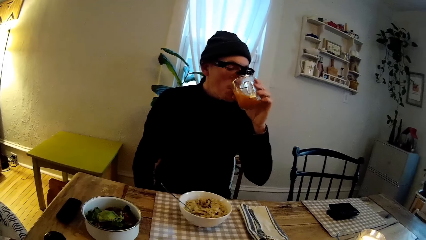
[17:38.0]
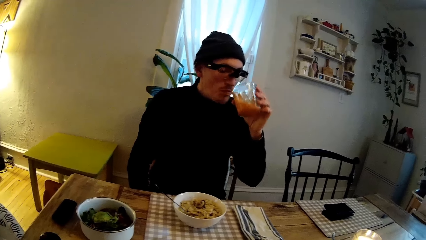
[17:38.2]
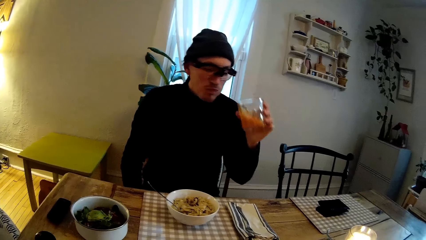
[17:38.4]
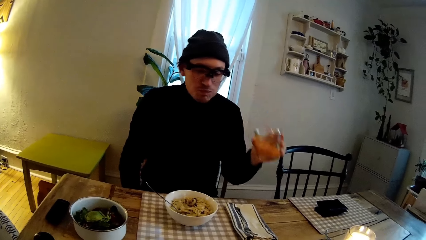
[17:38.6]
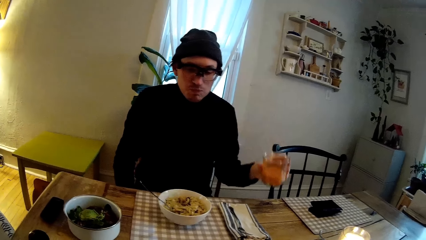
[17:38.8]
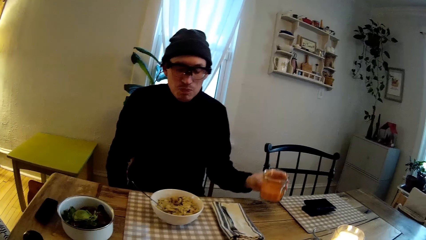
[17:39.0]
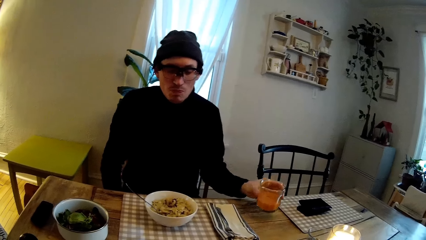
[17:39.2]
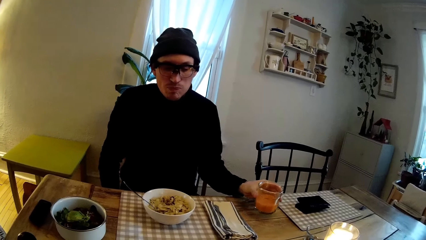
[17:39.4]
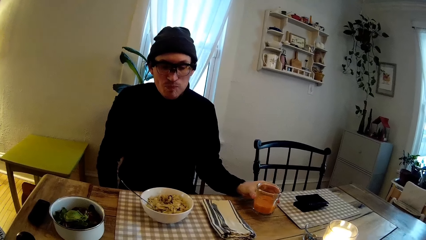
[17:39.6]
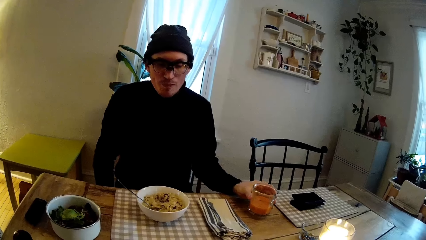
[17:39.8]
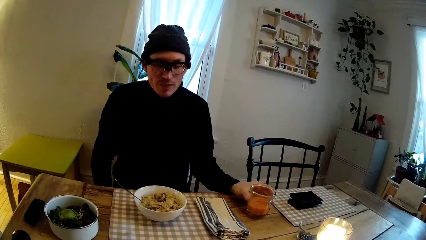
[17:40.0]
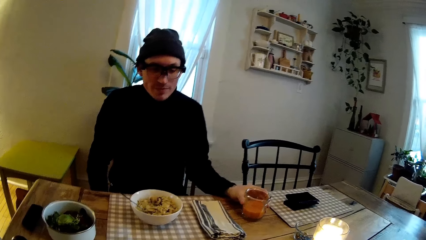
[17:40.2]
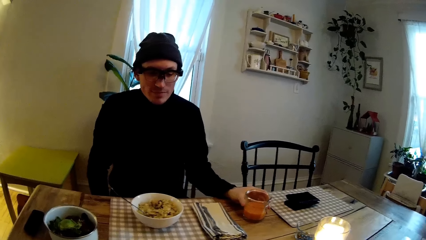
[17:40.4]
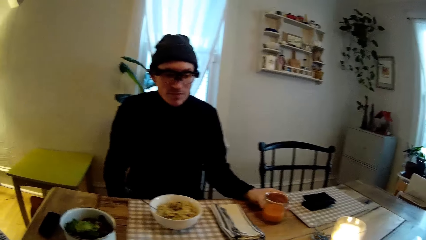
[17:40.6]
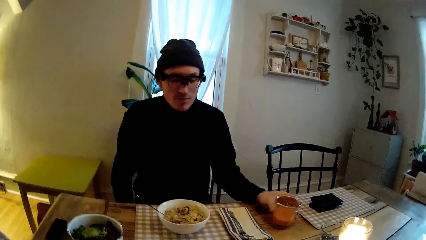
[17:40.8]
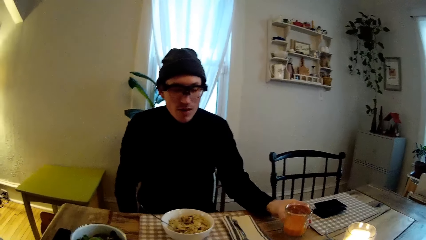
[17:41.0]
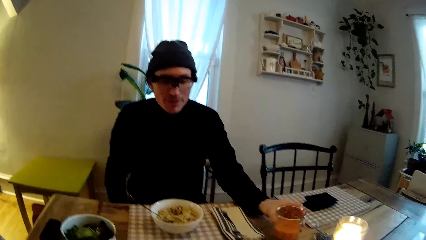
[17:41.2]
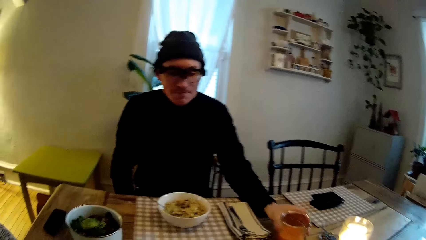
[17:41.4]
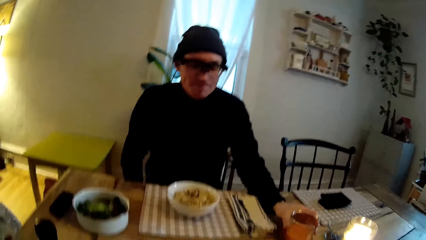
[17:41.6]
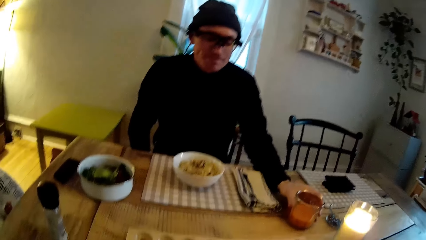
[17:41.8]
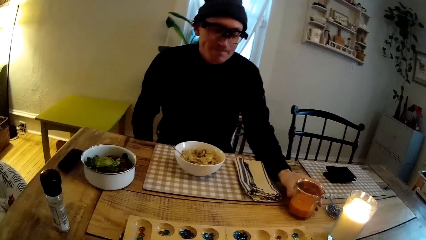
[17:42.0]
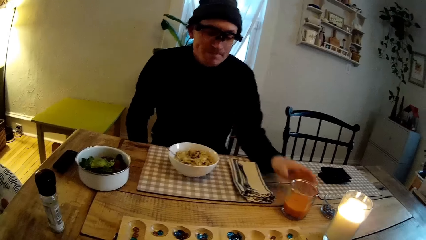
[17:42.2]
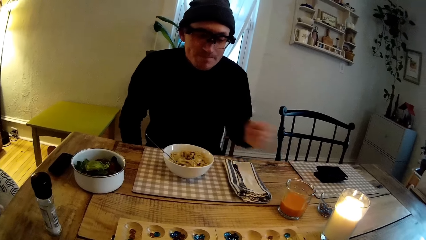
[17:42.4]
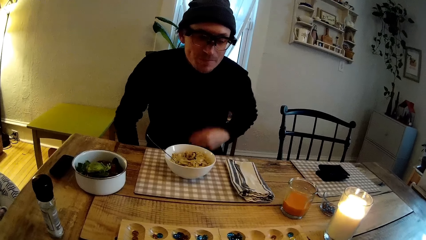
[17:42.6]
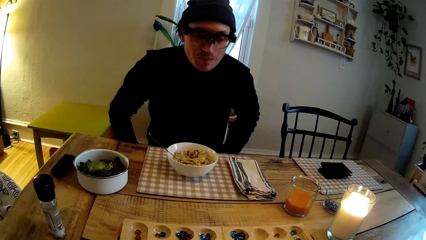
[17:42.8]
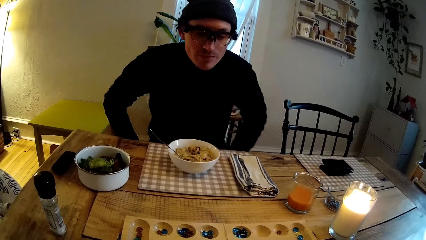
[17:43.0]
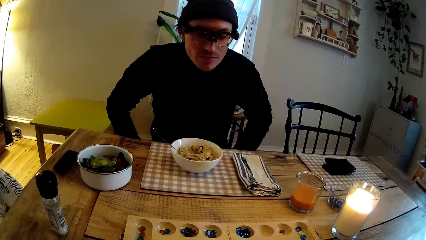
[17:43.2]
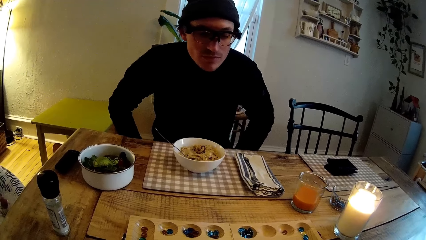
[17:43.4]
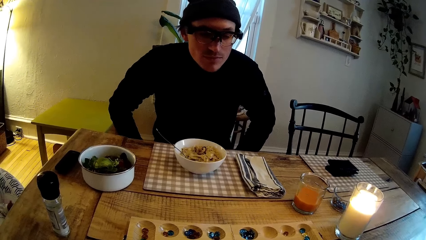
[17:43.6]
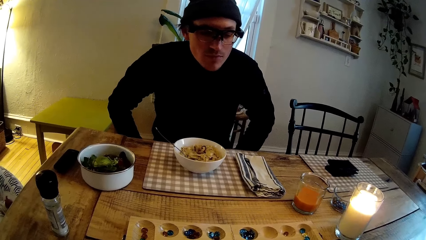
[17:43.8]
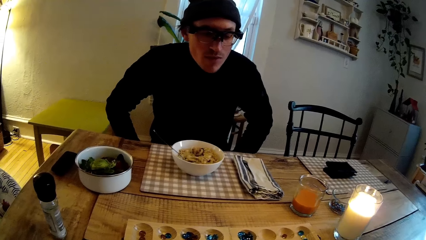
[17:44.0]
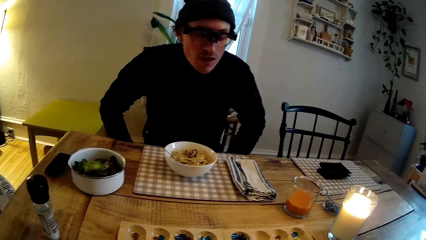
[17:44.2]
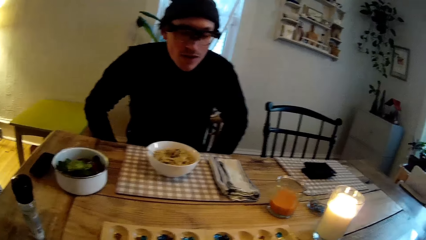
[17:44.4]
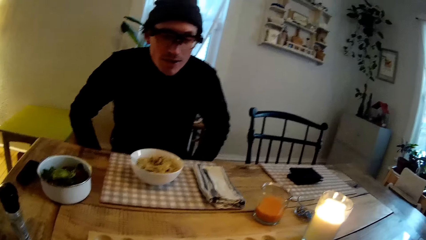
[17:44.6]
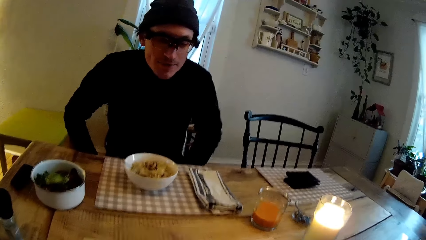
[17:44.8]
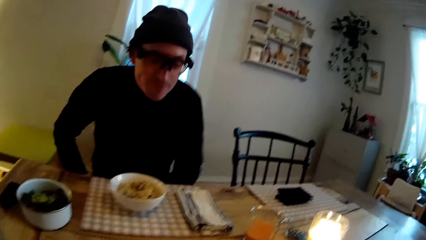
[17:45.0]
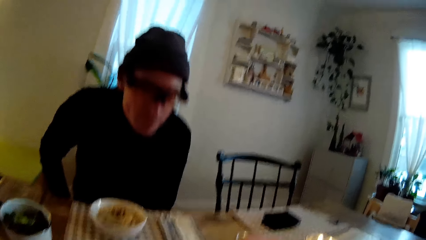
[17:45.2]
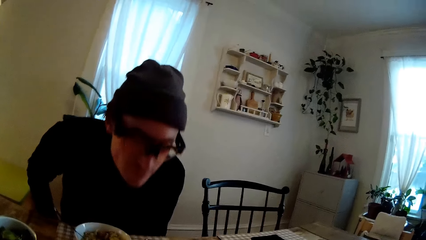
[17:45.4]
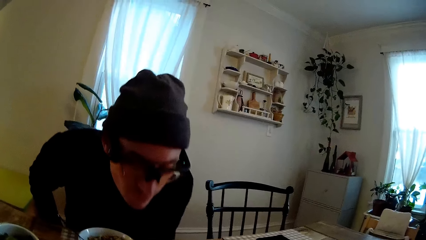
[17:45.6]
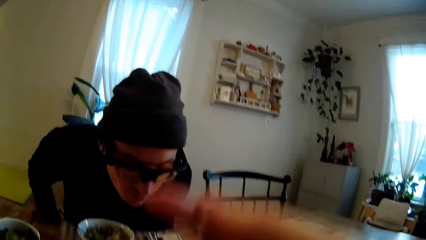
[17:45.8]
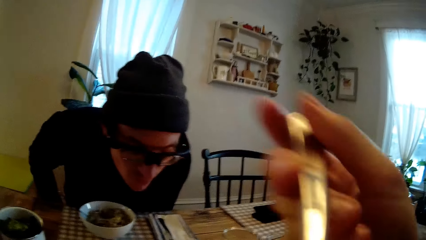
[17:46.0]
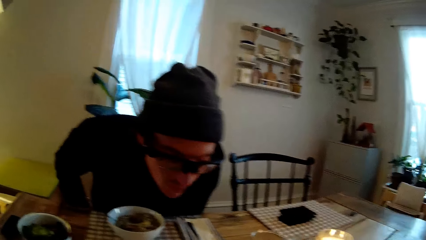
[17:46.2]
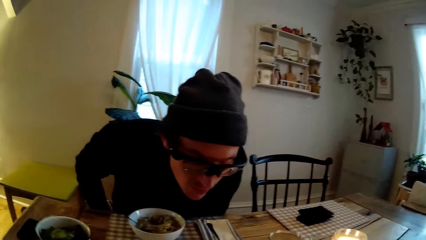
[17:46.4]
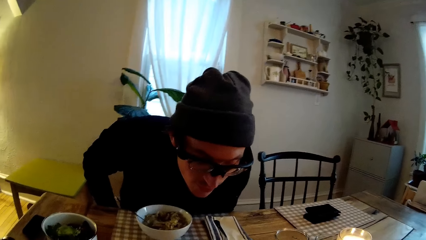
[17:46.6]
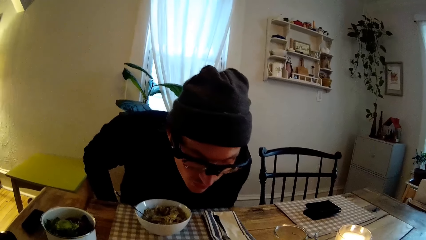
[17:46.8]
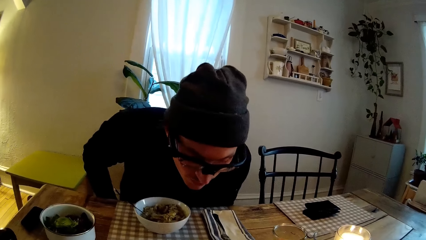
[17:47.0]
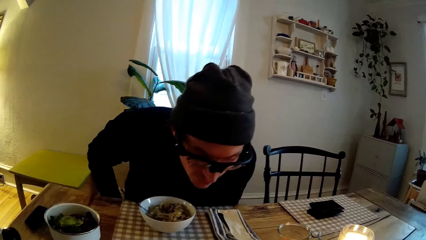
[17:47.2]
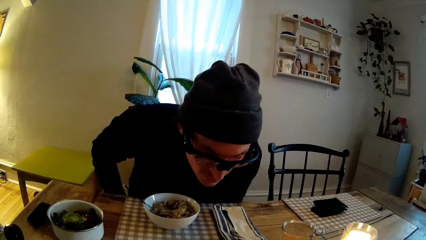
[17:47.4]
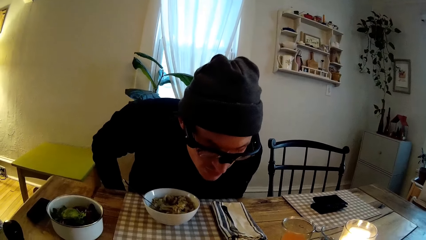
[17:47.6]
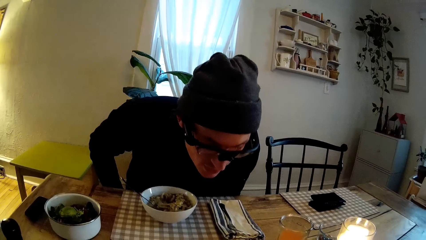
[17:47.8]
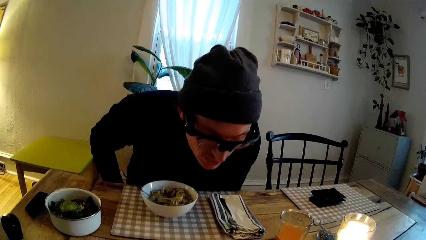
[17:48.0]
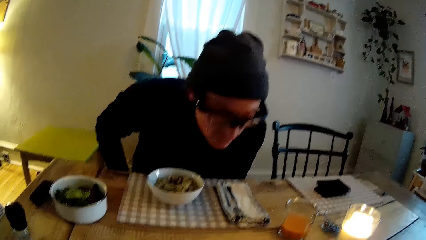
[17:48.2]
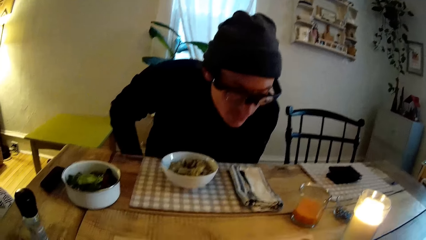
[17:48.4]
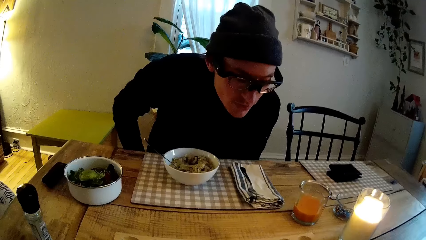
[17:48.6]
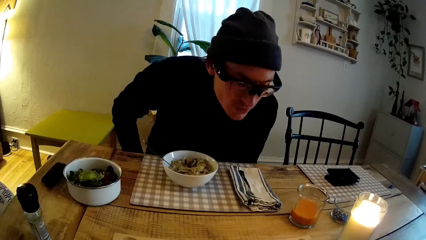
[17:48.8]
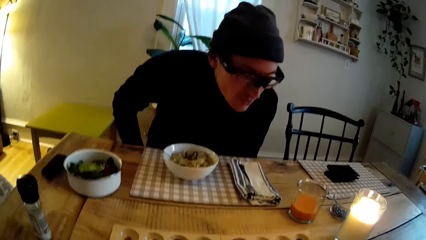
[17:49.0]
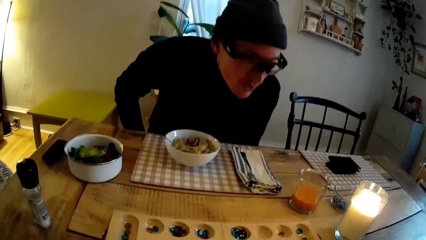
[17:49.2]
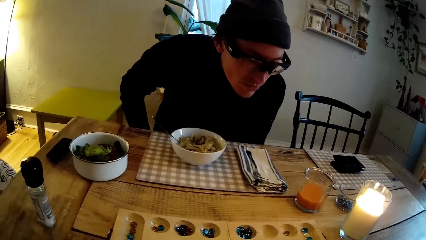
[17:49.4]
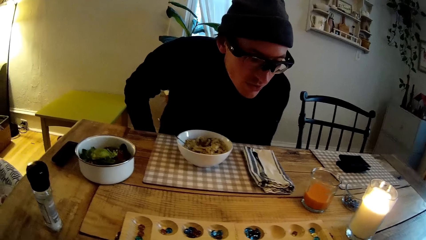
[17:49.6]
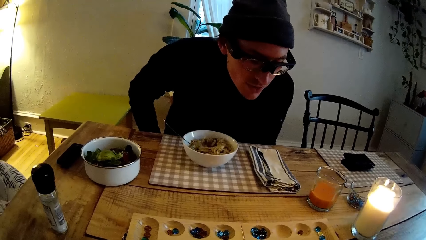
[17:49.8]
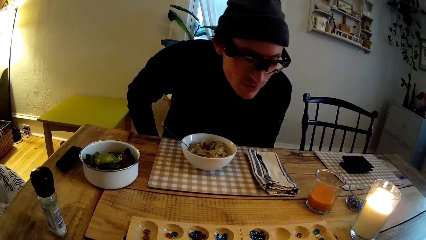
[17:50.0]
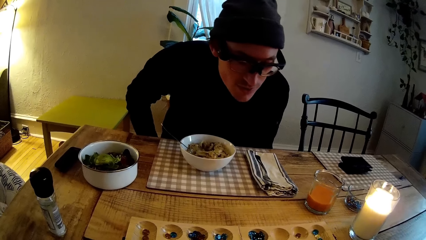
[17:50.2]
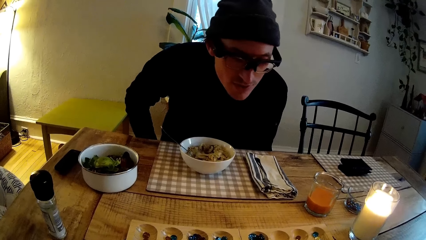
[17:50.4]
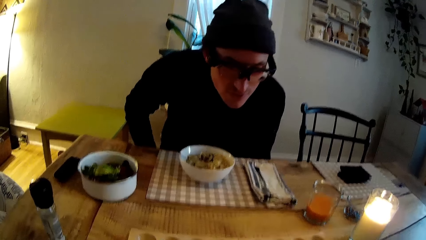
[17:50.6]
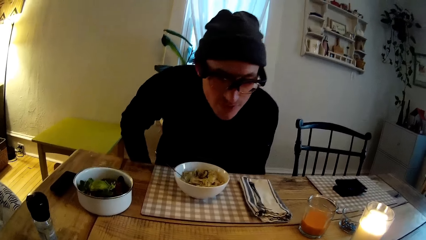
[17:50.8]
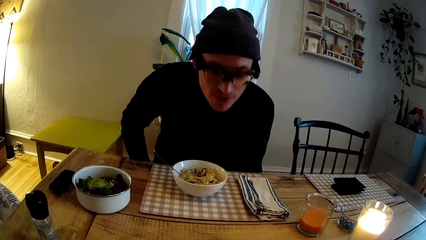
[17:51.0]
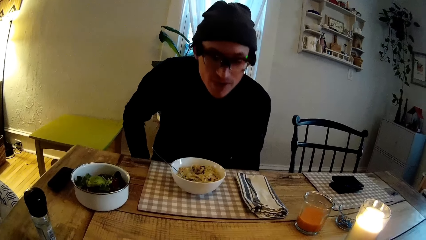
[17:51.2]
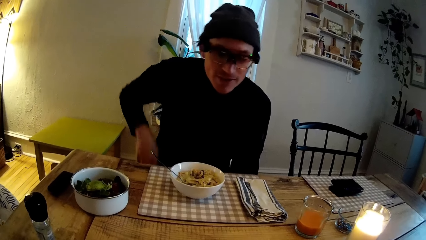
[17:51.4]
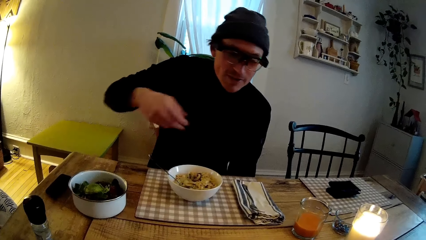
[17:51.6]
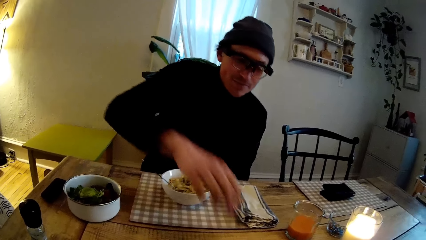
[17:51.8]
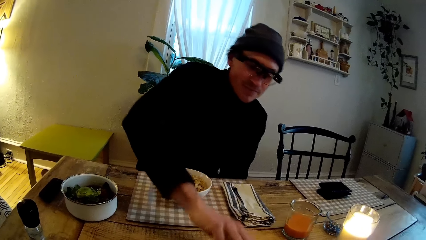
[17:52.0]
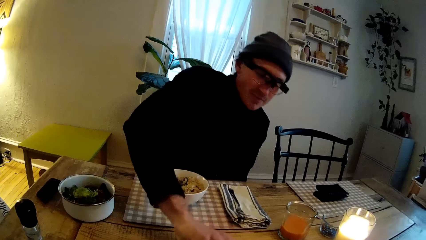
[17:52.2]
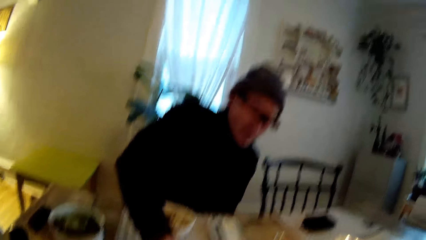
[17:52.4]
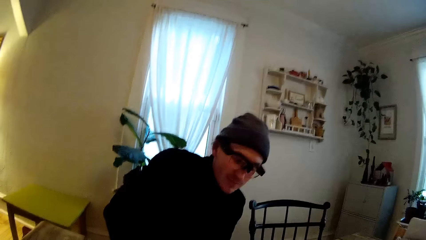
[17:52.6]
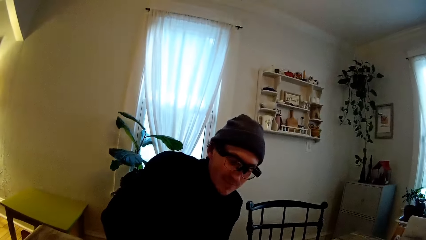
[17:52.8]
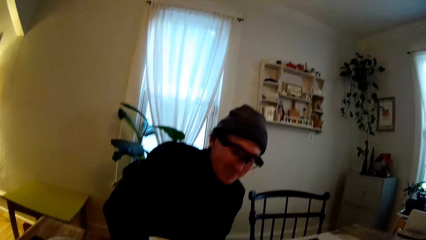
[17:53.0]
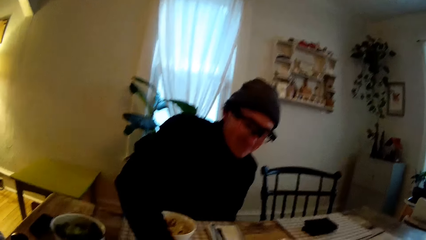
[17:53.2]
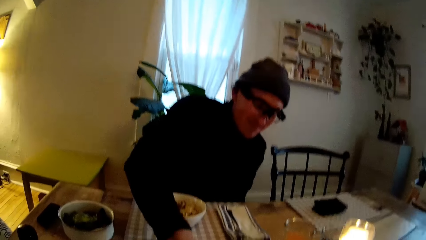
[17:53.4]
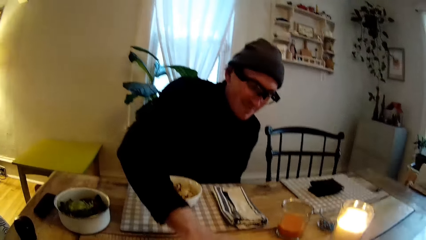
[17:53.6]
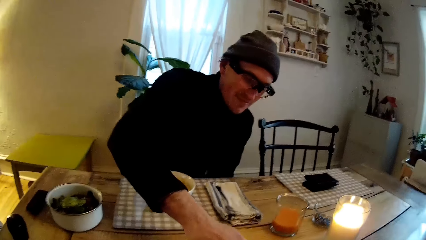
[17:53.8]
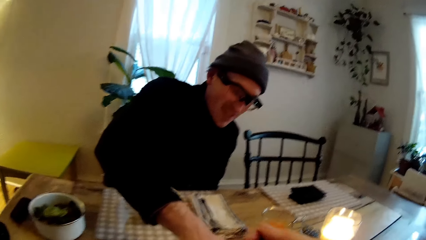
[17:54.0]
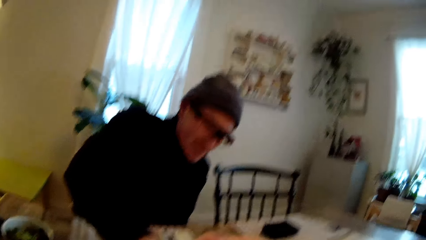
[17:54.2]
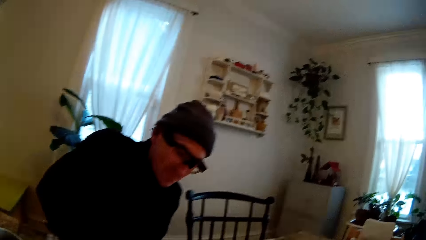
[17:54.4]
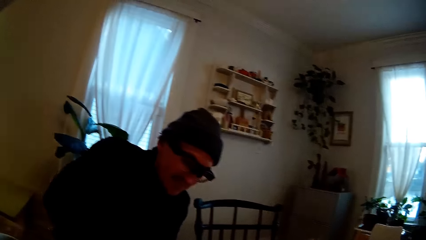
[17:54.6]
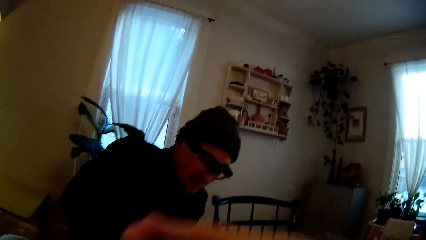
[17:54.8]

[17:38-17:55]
The man drops the glass of orange juice on the table with his left hand. The camera wearer looks at the food in the bowls. She holds up the iron spoon in her right hand. She moves the right hand. She looks at the head of the man. She looks at the food in the bowls. The man drops a pebble in the hole of the mancala board with his right hand. The camera wearer looks at the man. The man drops a pebble in the hole of the mancala board with his right hand again.
